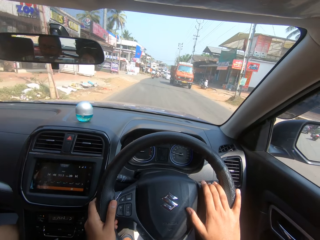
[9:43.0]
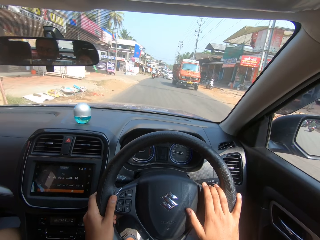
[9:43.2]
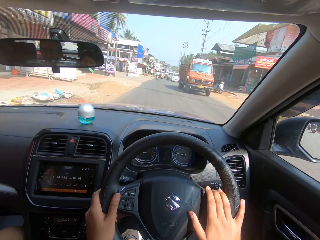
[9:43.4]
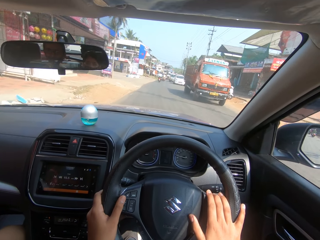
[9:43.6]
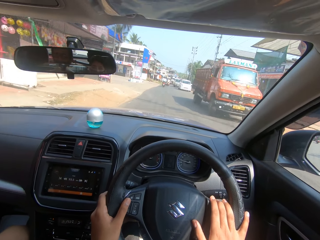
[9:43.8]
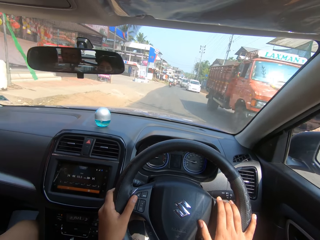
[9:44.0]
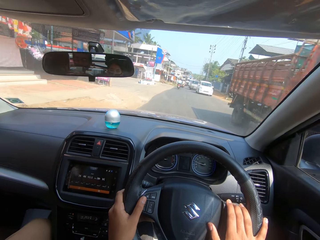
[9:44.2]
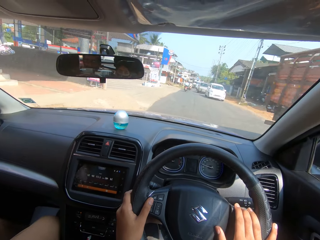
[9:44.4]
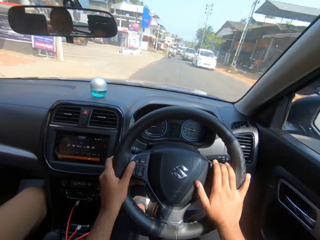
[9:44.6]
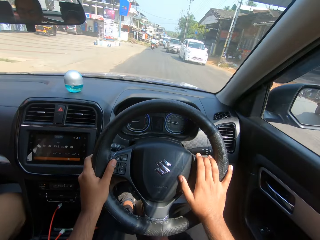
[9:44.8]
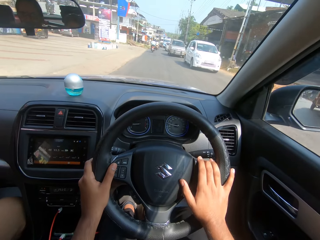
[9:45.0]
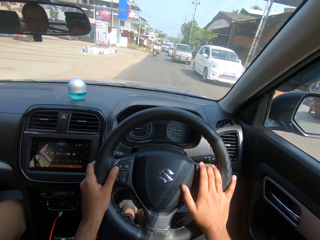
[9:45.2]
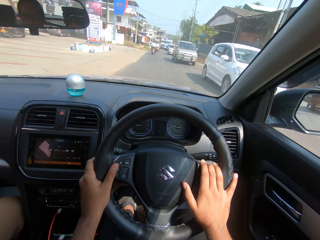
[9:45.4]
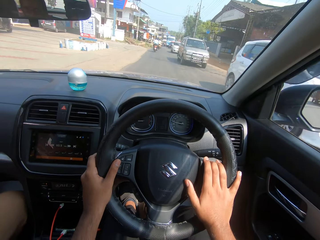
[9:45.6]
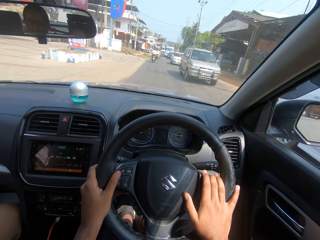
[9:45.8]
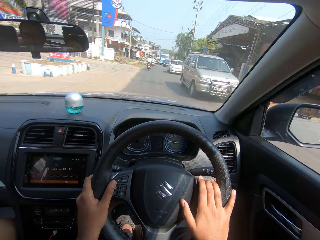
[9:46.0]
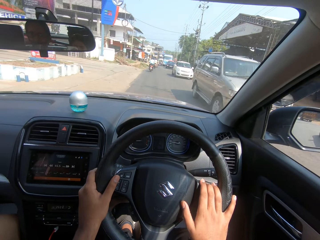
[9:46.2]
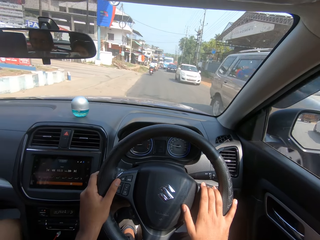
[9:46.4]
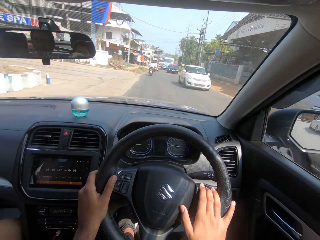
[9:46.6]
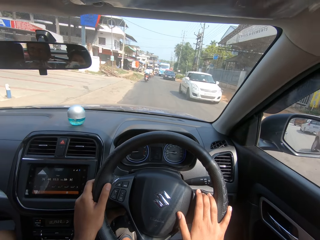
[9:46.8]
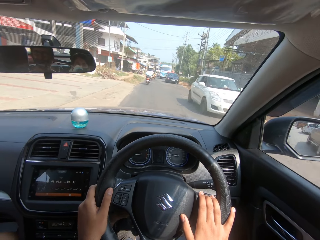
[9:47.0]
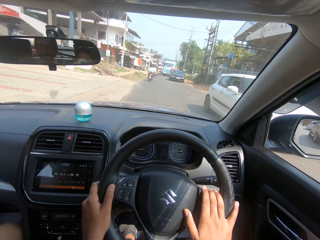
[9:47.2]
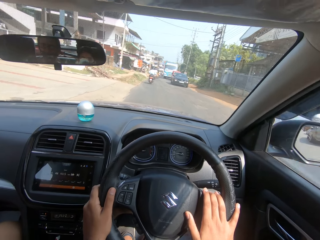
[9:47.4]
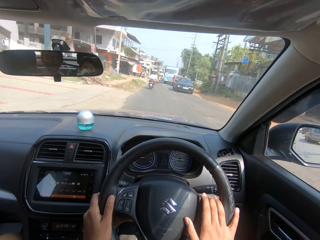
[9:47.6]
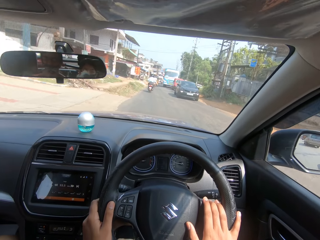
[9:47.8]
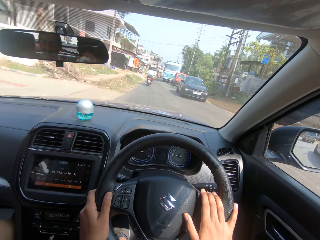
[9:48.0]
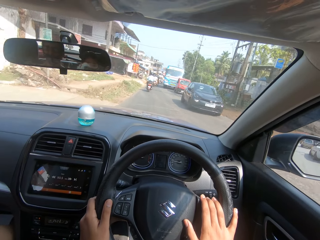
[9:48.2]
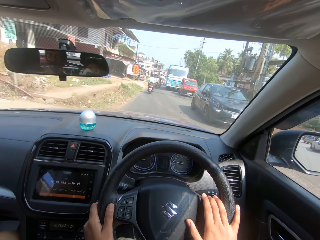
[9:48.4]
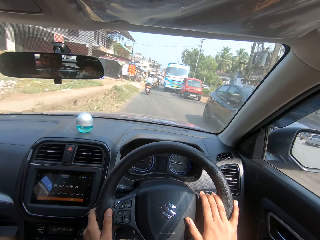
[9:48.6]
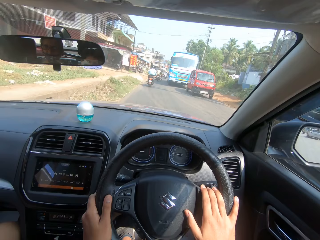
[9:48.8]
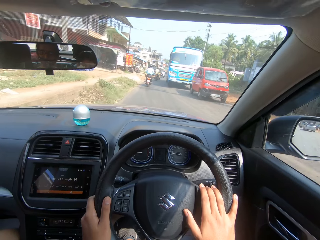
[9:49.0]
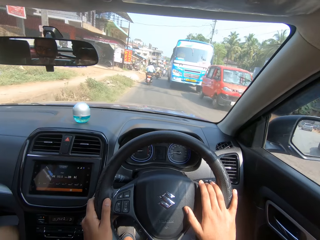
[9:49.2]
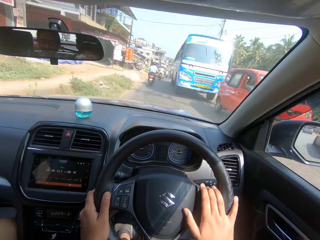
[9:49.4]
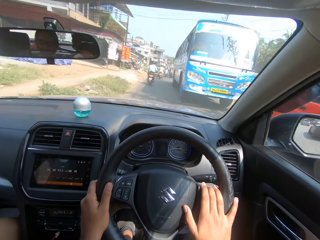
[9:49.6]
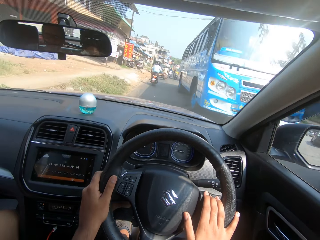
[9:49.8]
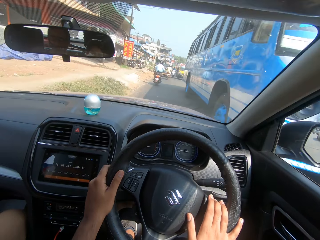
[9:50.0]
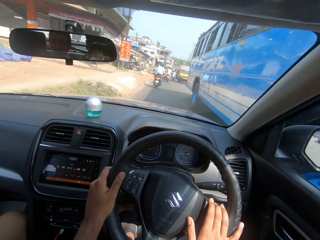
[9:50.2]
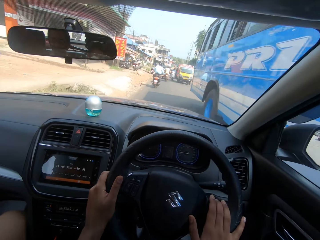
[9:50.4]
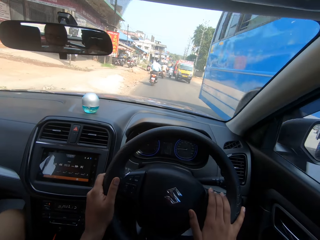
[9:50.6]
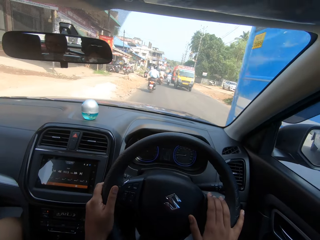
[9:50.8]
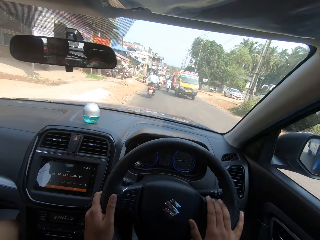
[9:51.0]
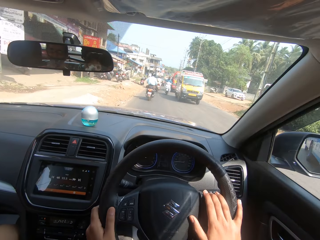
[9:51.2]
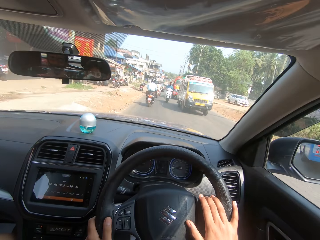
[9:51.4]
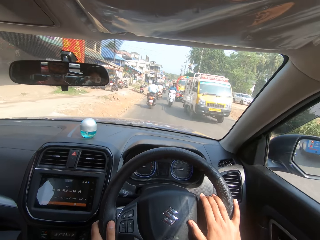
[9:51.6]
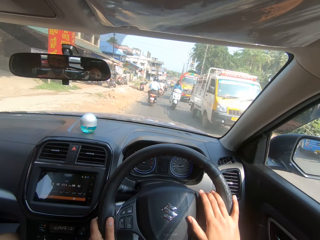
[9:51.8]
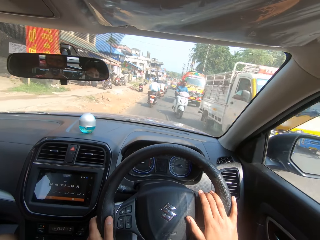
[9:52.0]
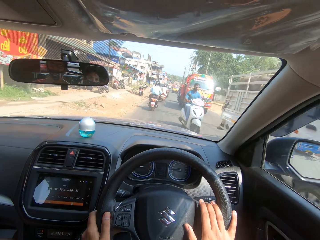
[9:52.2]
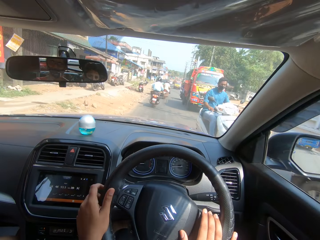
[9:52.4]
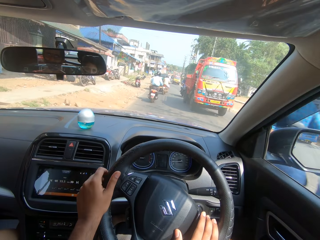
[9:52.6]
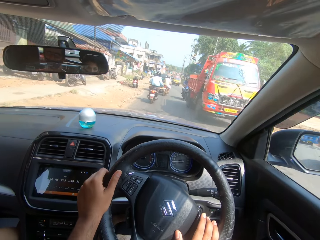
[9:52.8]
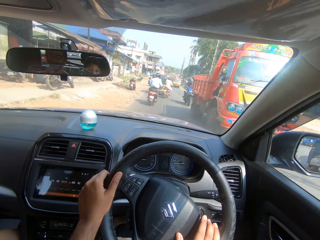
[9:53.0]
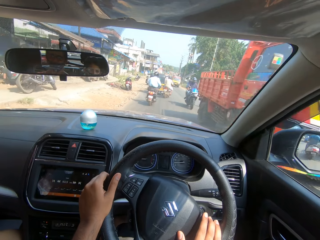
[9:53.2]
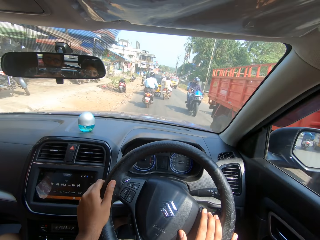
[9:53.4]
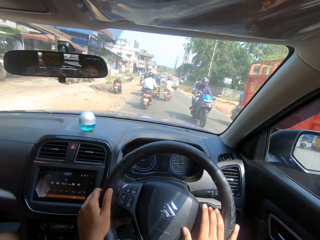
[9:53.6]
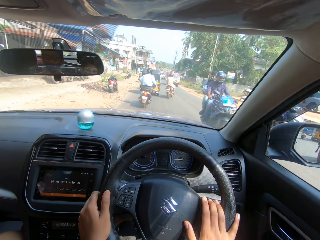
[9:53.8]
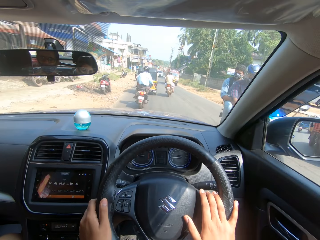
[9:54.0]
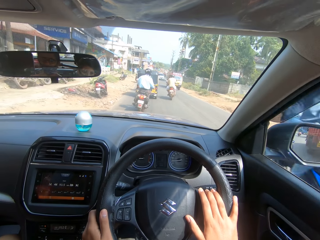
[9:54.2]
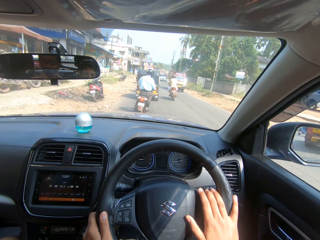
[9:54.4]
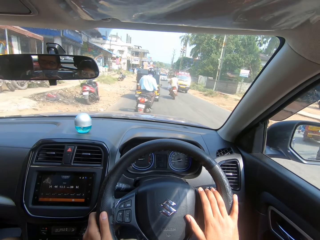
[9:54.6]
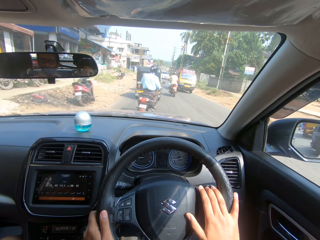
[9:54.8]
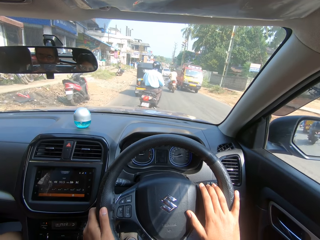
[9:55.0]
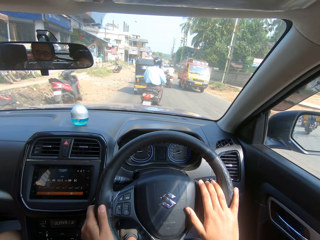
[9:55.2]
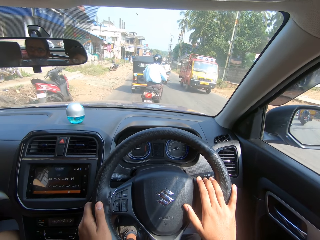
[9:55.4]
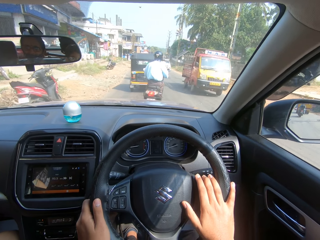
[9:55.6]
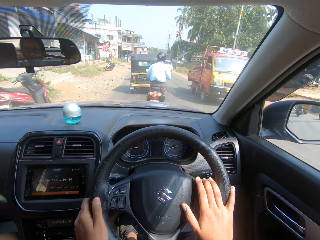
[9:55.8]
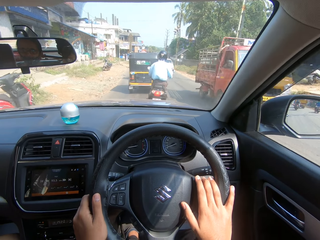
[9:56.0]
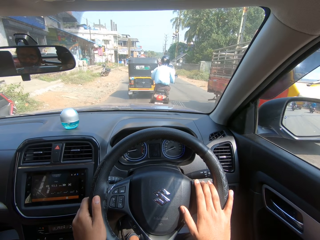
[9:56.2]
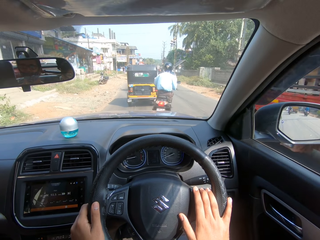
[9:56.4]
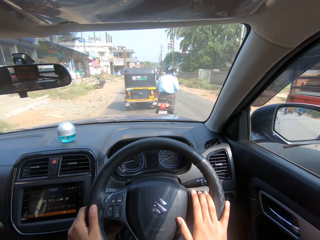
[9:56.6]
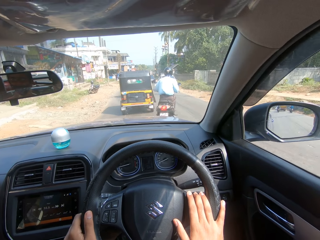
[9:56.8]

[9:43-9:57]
The camera wearer dialogues with a person. They drive. They drive the car.

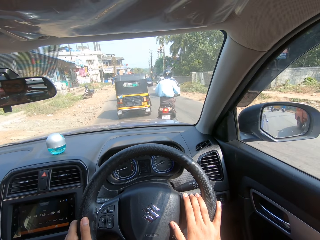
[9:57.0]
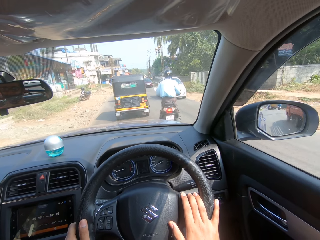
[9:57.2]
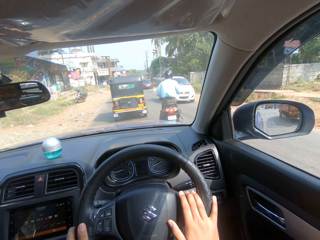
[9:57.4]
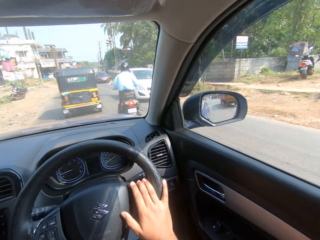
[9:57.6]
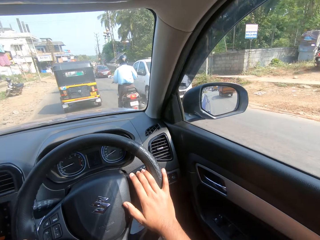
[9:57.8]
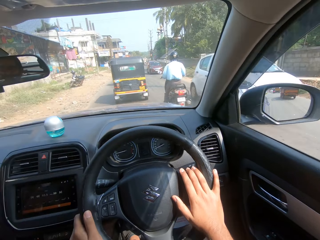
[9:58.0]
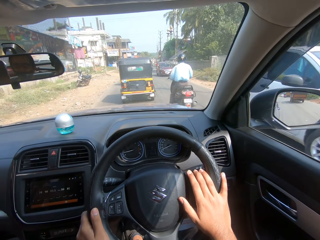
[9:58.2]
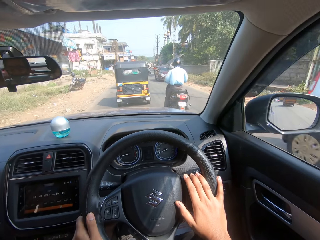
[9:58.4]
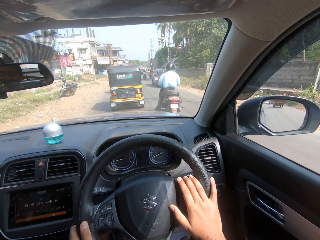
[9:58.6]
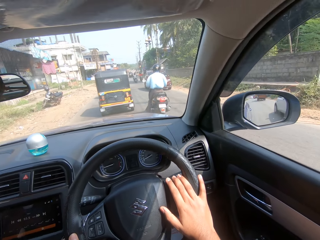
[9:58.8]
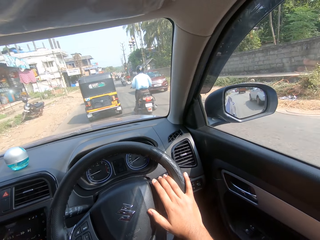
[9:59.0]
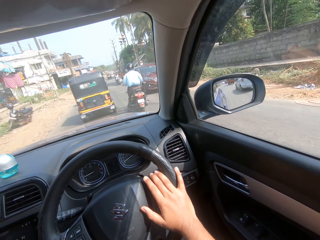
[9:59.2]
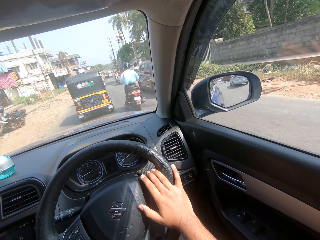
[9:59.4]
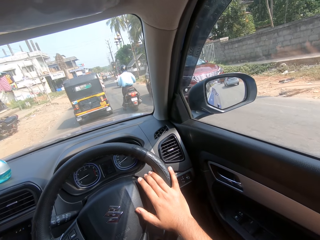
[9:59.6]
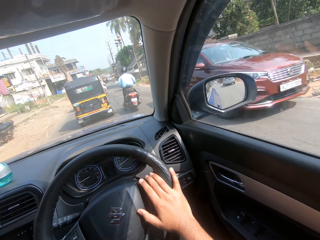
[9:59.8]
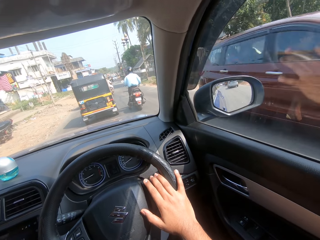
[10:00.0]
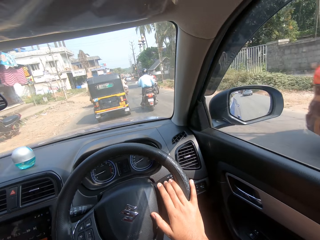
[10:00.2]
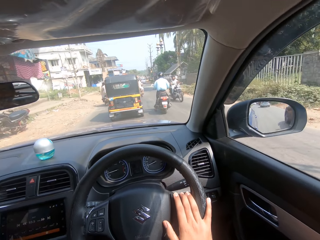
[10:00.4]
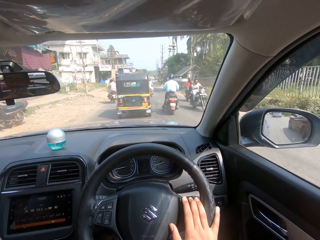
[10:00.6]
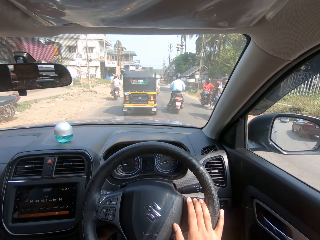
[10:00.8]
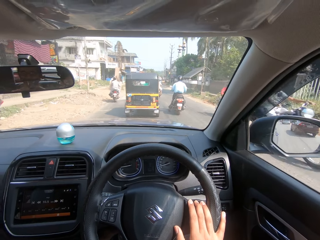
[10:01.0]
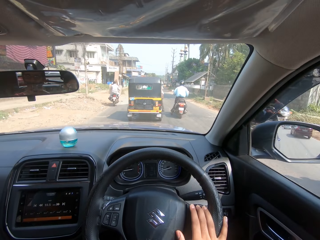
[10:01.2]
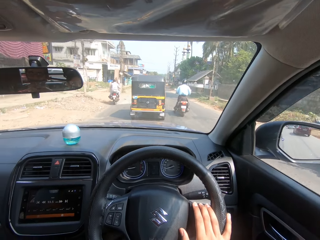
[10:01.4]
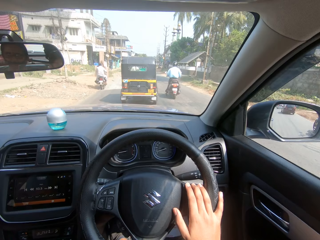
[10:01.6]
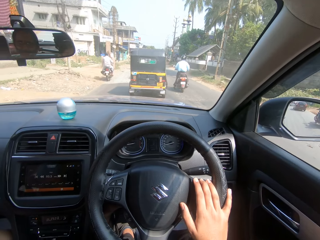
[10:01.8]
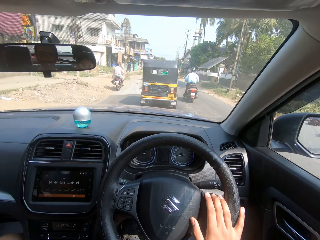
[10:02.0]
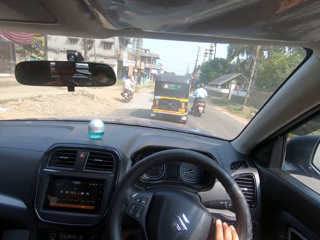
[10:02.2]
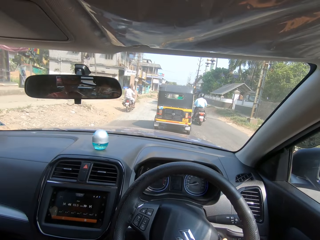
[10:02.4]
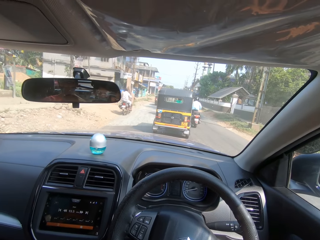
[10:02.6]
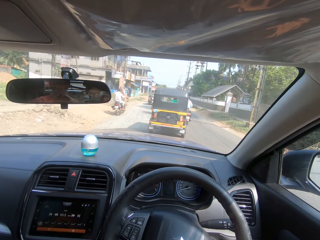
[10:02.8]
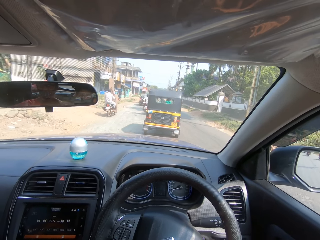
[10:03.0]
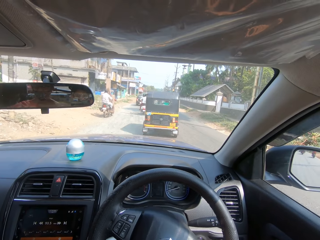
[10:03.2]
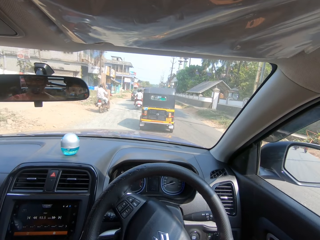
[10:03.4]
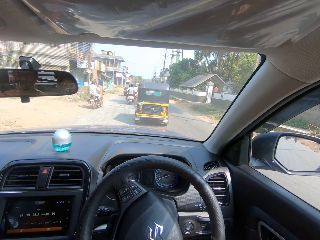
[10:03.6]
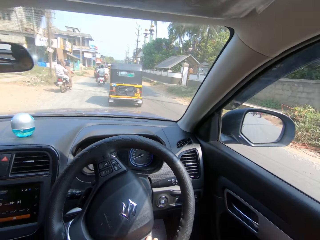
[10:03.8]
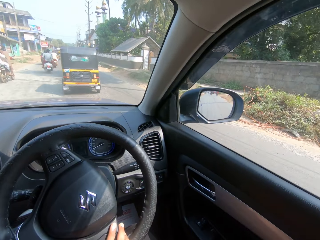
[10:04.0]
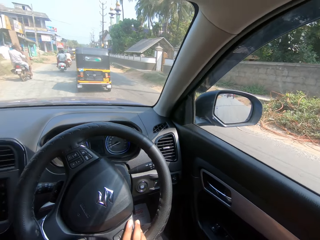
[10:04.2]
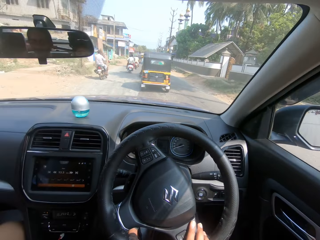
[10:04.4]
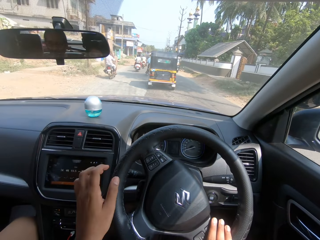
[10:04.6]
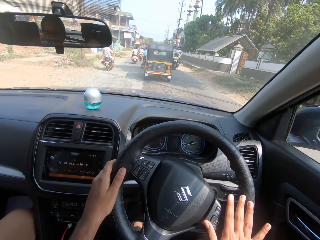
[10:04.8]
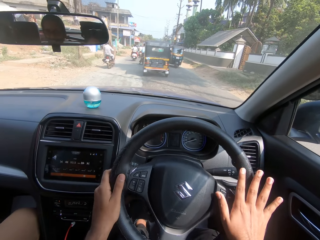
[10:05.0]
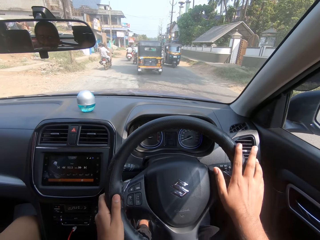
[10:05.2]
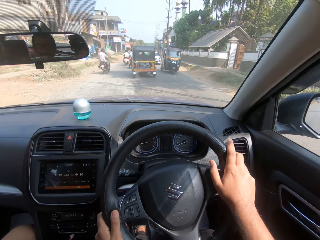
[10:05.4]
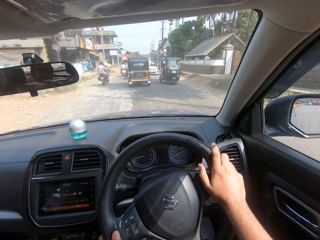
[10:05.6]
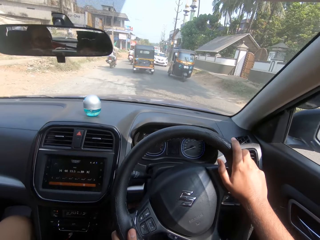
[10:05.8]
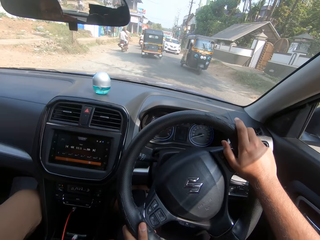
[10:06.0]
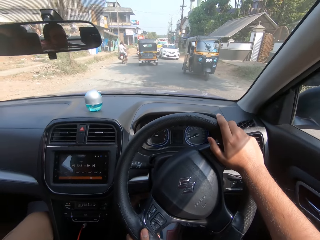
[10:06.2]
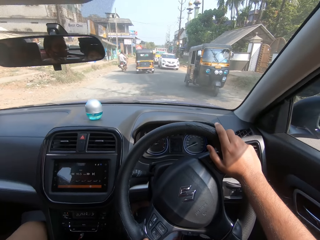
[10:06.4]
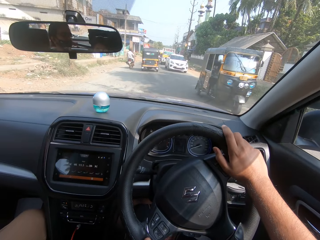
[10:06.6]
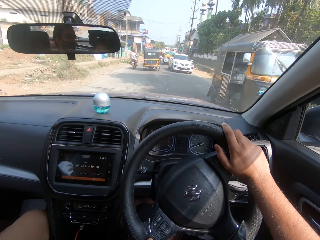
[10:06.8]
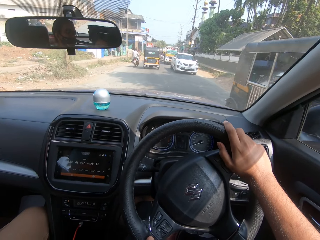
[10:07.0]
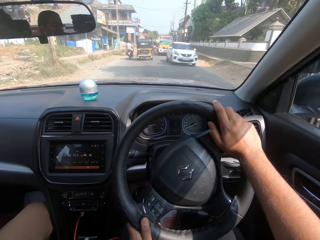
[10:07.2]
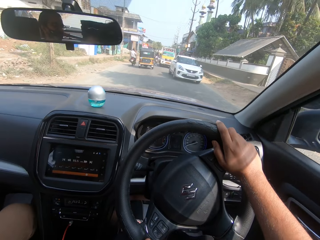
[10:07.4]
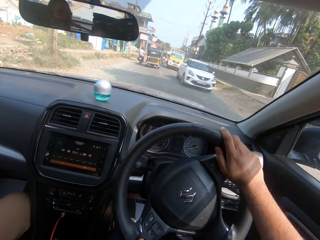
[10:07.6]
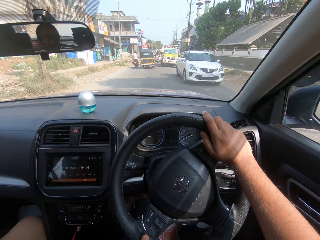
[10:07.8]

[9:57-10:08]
The camera wearer looks at the side mirror. They dialogue with a person.
